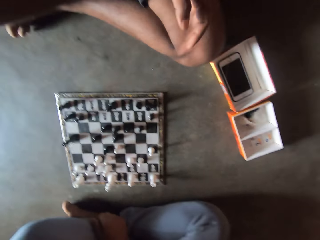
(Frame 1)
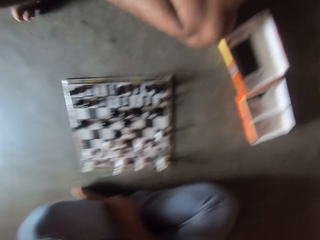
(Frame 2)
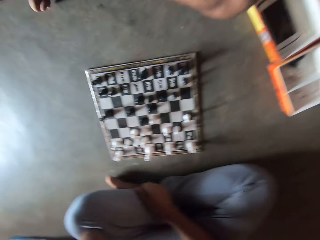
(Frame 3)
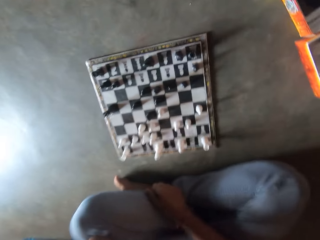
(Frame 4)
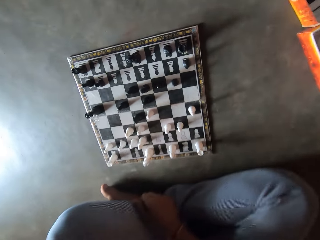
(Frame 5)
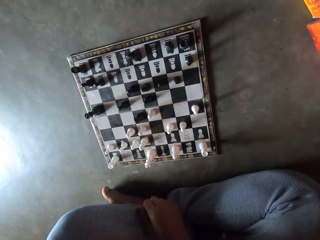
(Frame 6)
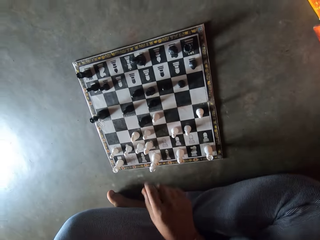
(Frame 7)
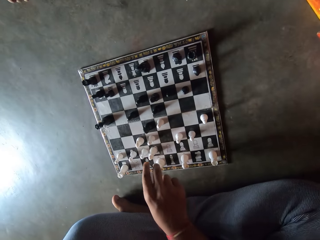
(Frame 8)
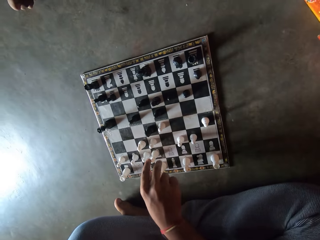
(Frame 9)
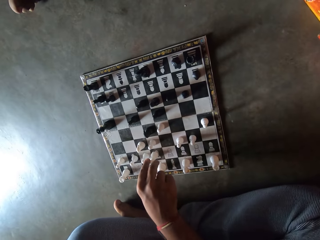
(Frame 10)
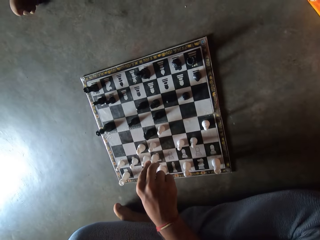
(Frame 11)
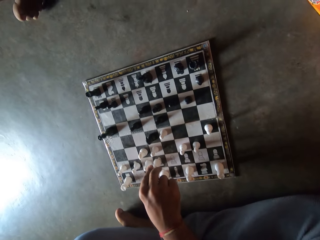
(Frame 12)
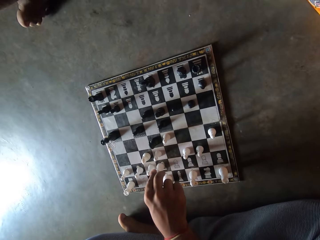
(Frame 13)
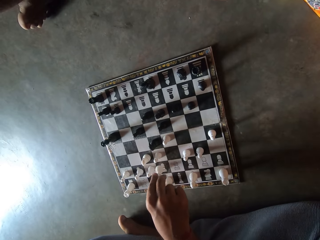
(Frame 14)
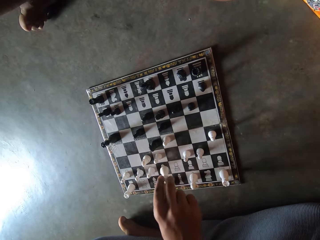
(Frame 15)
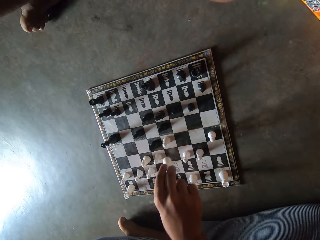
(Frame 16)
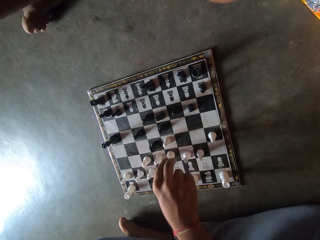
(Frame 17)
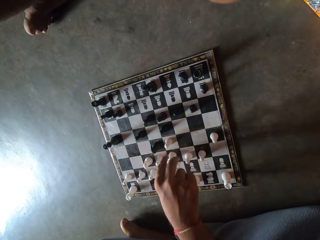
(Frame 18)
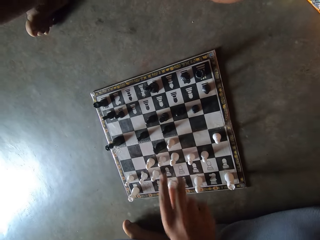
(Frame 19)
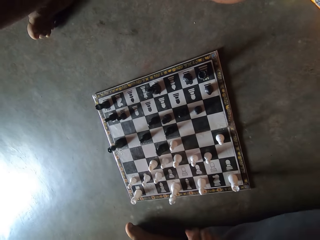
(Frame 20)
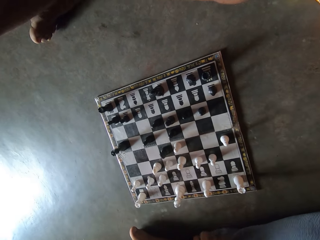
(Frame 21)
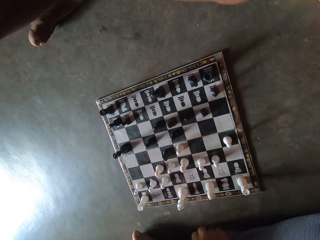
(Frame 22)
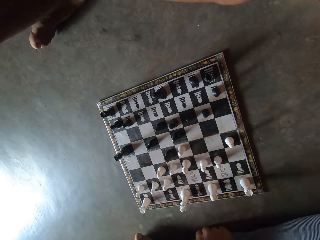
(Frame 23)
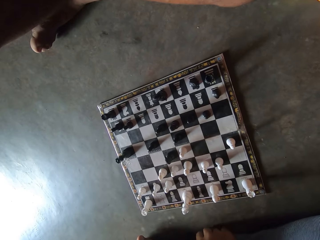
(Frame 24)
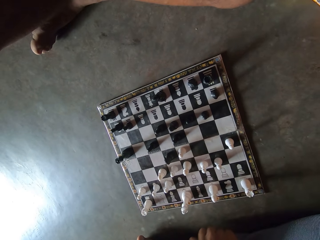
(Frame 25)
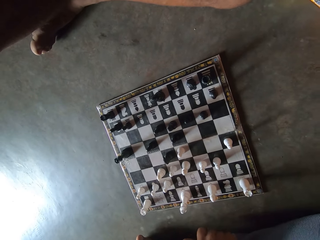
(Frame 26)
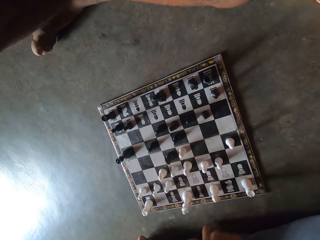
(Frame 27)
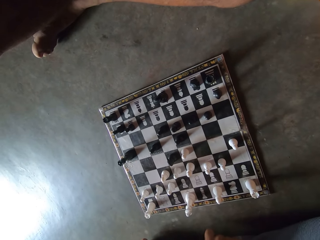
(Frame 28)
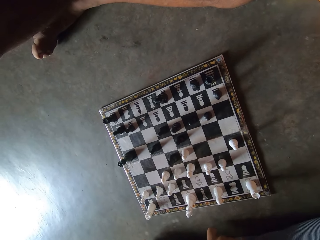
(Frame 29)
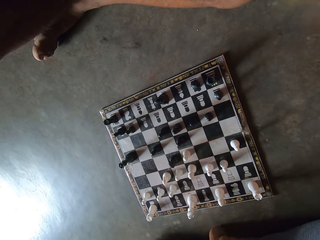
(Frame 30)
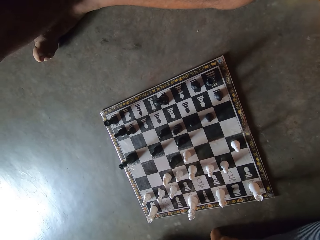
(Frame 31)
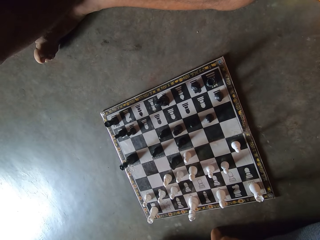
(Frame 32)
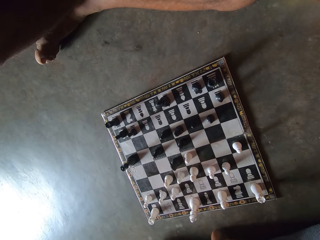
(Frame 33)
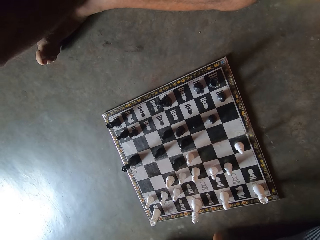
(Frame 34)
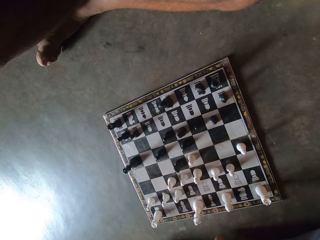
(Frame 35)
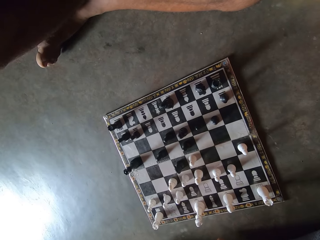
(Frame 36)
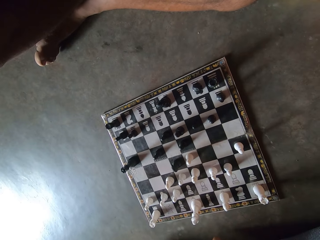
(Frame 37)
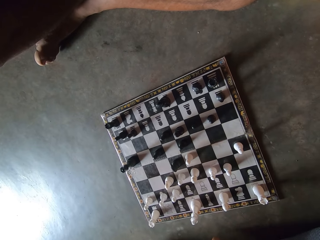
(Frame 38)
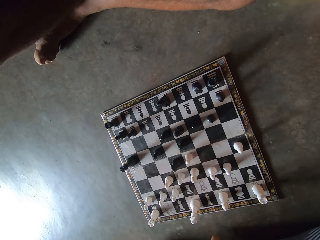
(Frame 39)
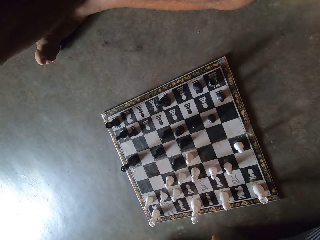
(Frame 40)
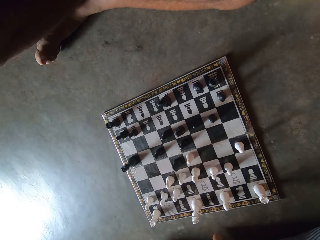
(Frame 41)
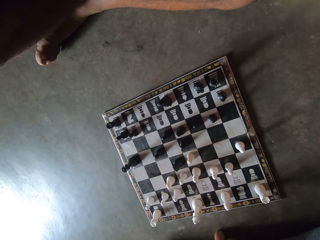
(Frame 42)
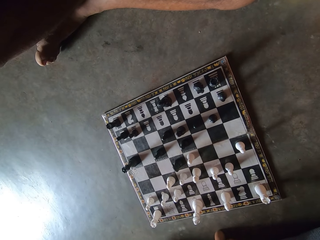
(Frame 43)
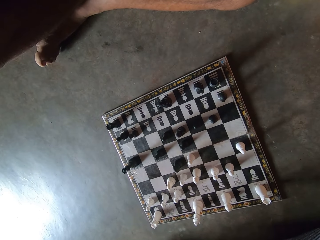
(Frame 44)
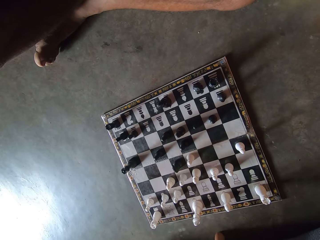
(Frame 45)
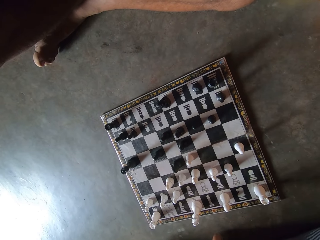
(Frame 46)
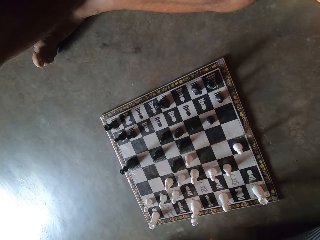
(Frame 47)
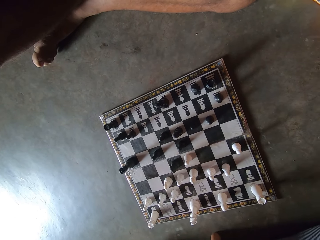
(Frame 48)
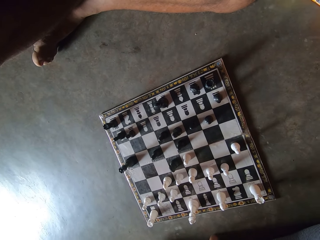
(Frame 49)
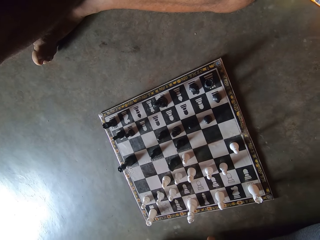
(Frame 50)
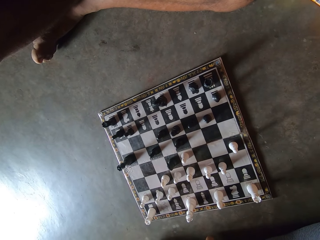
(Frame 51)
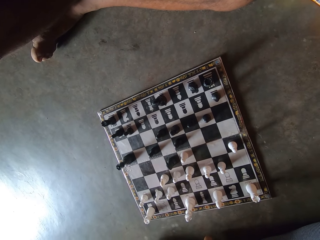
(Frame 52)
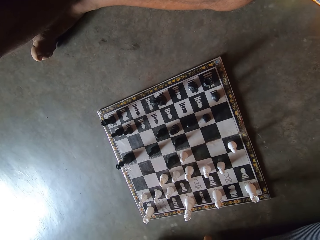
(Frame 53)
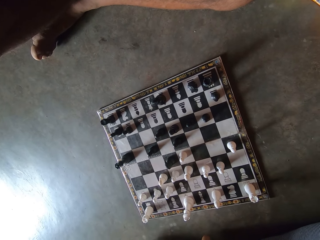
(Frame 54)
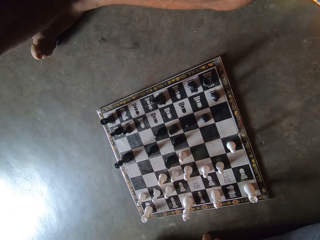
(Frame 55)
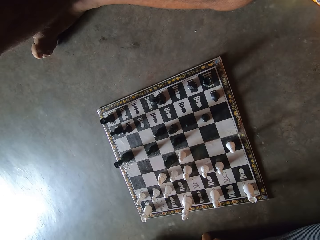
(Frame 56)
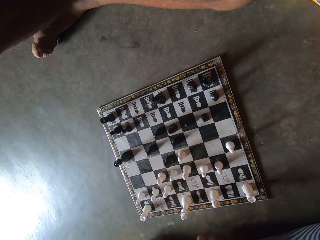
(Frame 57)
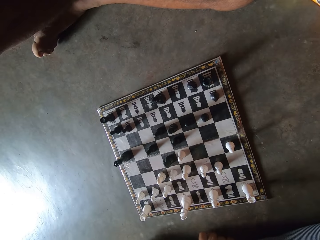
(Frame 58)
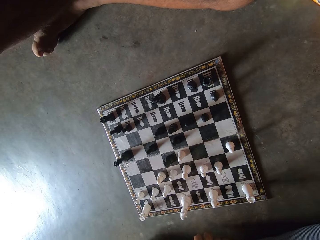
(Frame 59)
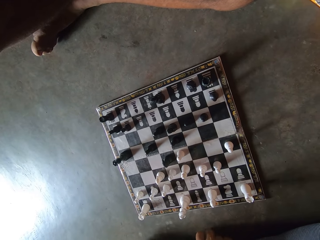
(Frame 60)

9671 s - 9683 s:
The camera wearer moves another white piece on the chess board on the floor. He knocks on the floor with his hand.

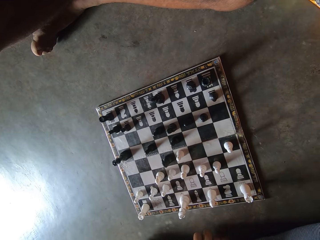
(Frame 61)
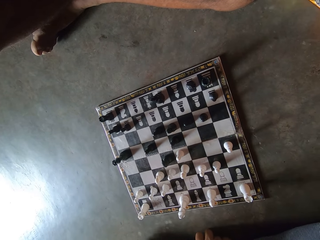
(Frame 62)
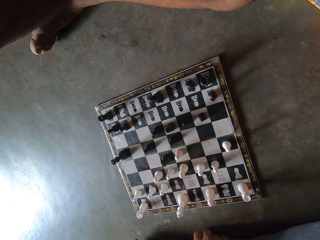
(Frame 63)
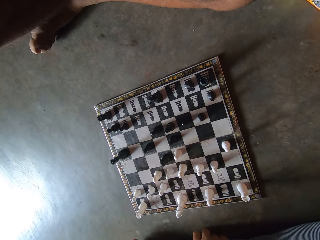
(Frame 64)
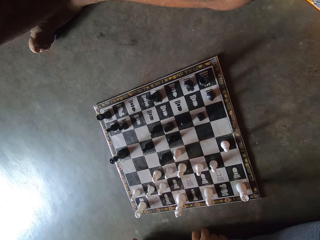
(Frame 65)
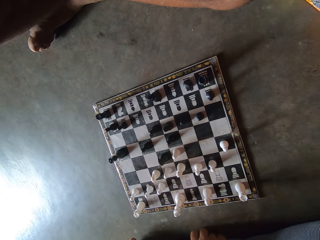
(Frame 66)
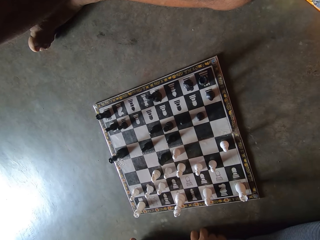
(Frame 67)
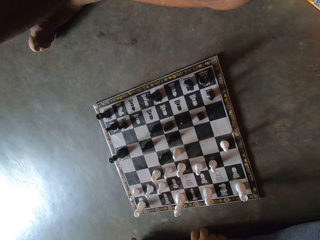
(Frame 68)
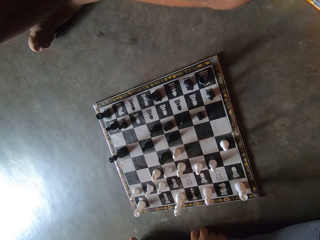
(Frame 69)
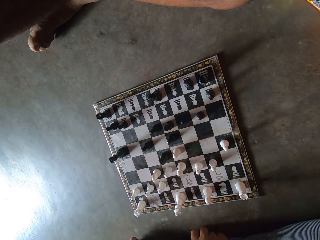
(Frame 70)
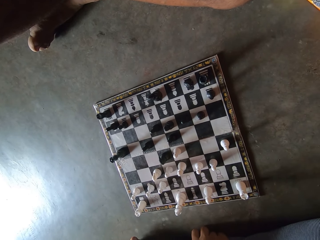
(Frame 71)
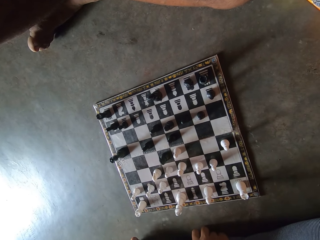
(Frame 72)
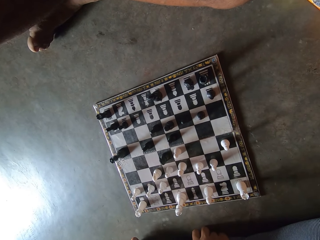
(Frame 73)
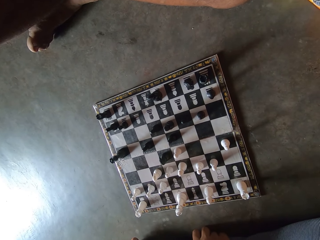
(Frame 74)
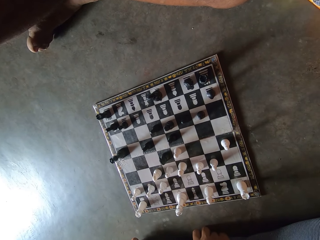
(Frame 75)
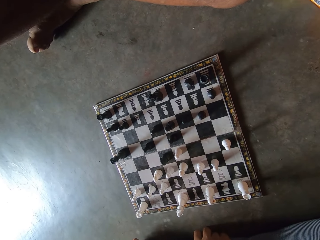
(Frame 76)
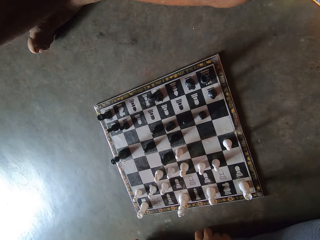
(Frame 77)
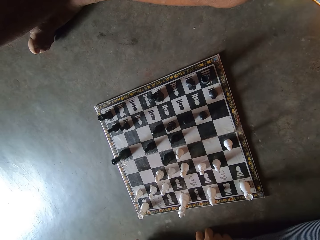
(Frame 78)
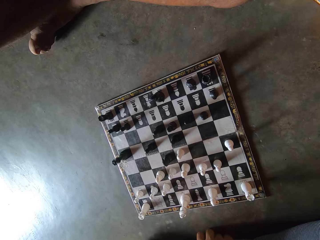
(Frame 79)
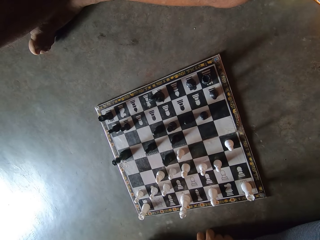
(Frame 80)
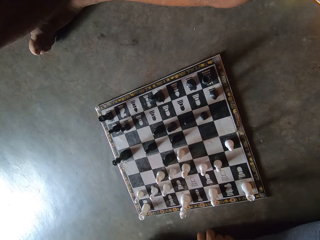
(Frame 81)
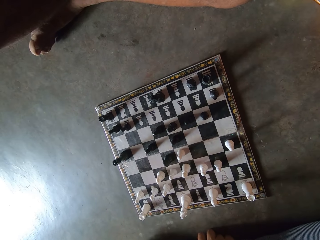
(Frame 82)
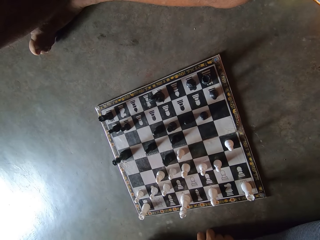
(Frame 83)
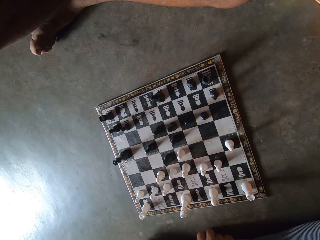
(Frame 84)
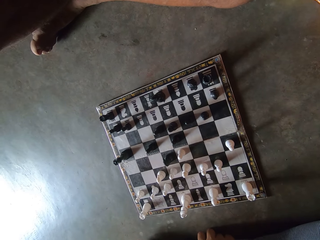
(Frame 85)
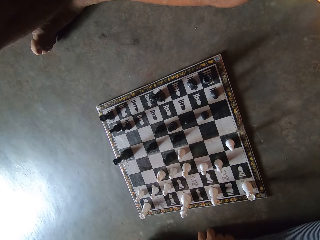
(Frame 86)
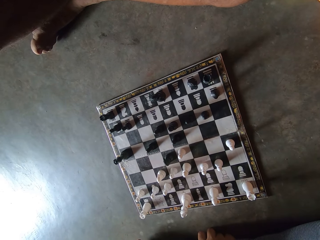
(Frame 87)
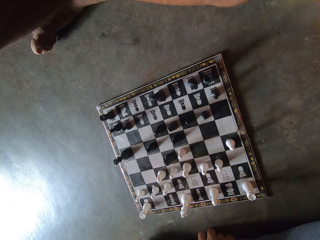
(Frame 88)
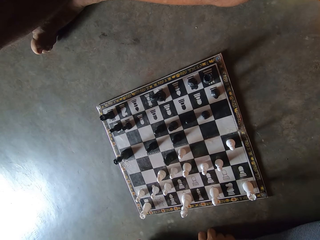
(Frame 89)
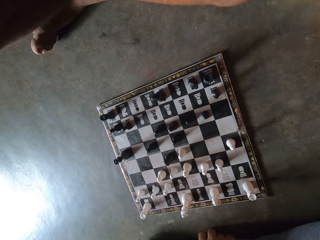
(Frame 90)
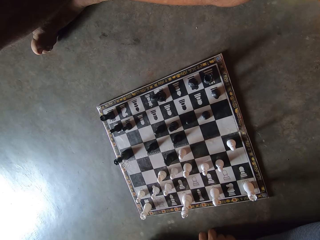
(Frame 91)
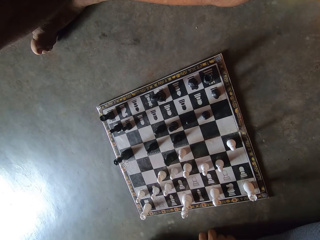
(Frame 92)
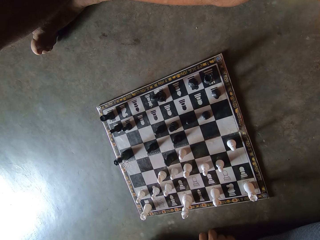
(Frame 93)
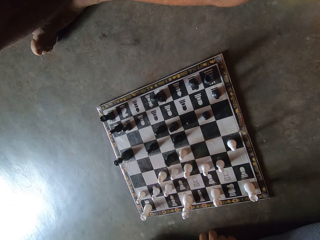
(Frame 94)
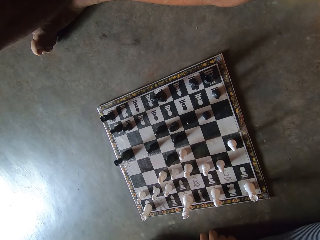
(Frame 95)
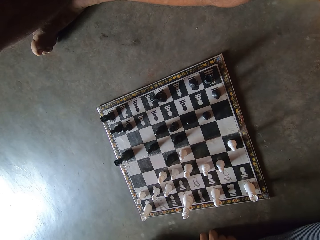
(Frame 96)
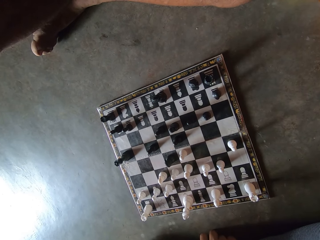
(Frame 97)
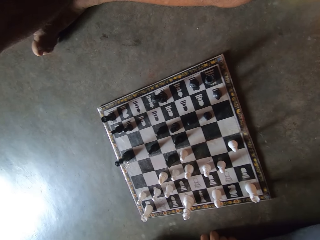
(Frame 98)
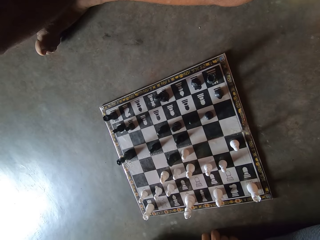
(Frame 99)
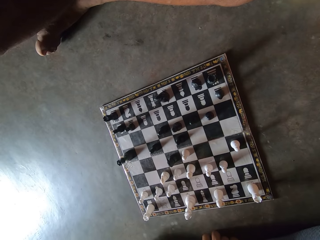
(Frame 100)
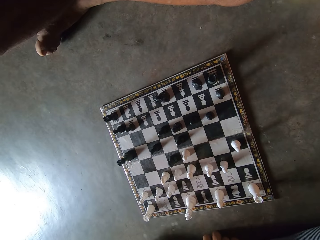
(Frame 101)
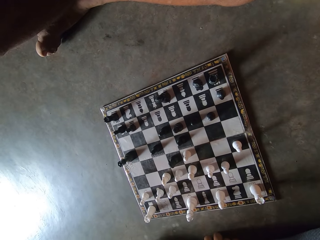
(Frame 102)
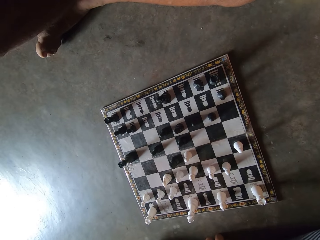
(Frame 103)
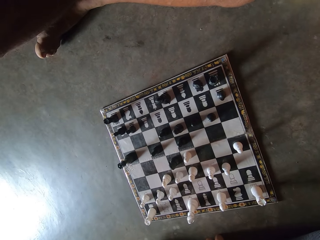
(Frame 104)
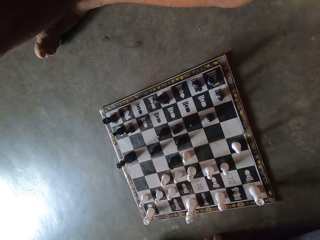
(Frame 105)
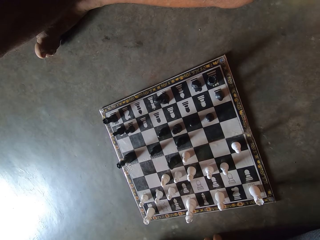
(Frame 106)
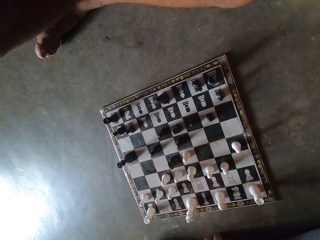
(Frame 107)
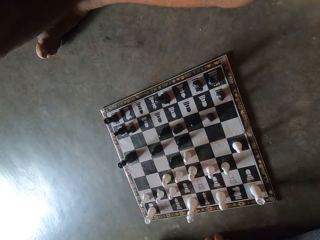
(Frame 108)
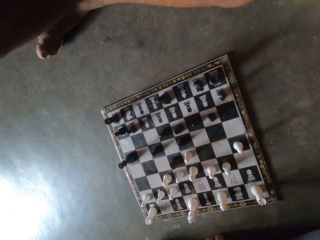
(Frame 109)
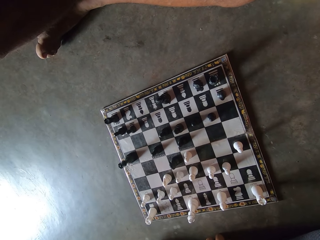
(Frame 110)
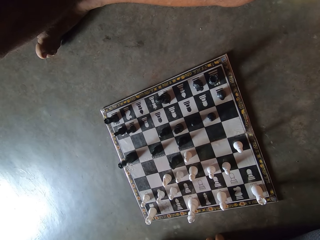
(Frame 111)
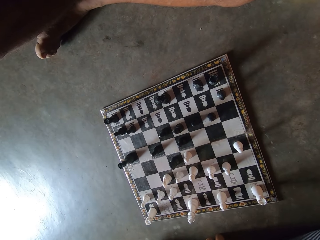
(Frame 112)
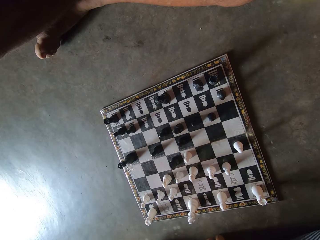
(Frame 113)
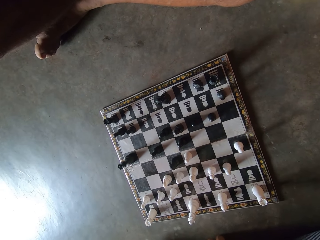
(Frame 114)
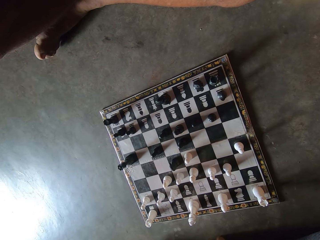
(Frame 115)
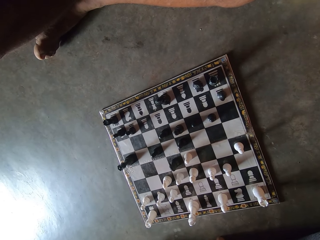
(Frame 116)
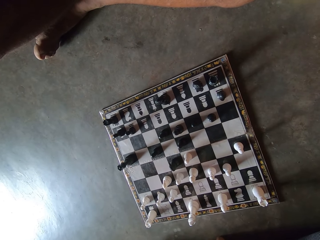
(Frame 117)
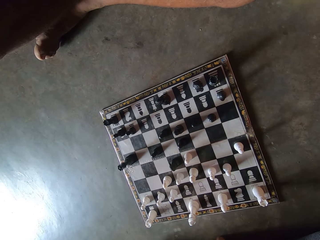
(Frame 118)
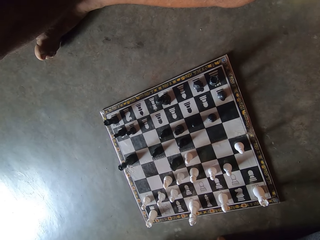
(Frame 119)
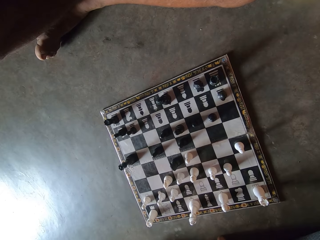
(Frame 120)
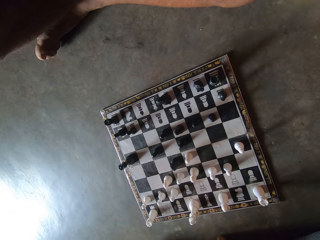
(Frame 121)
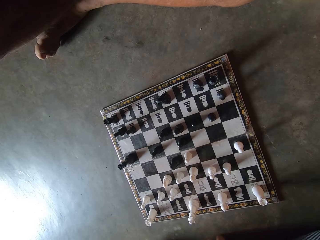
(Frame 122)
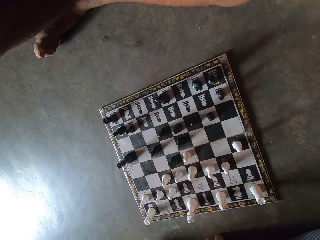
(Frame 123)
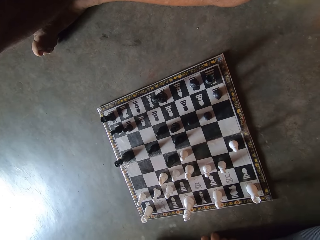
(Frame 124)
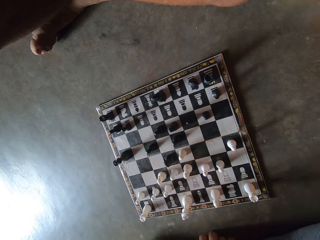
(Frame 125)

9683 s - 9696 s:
The camera wearer looks at a chess board on the floor.
